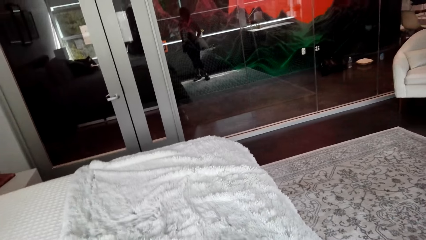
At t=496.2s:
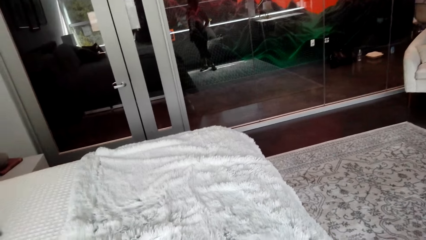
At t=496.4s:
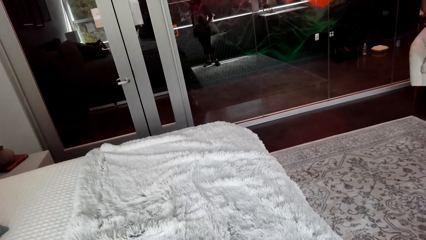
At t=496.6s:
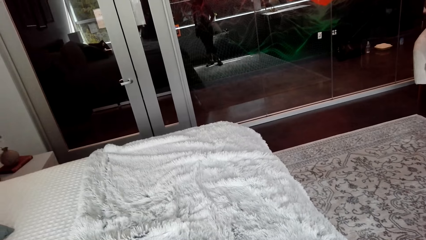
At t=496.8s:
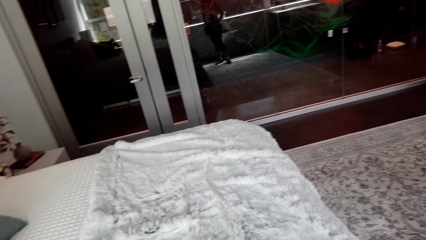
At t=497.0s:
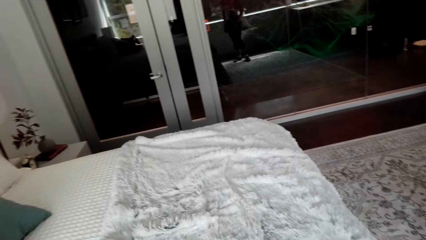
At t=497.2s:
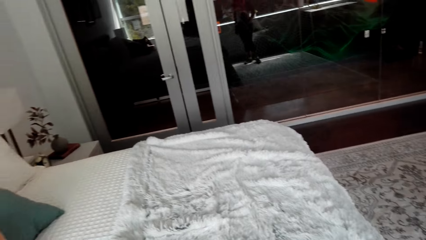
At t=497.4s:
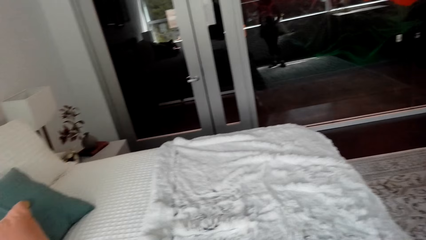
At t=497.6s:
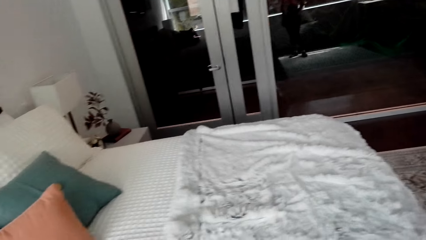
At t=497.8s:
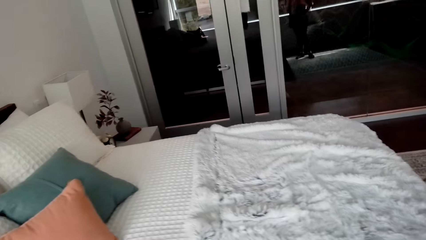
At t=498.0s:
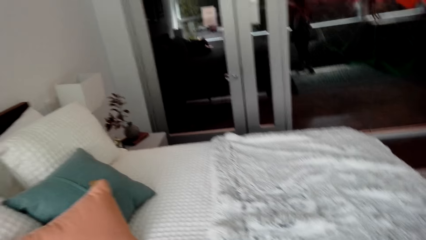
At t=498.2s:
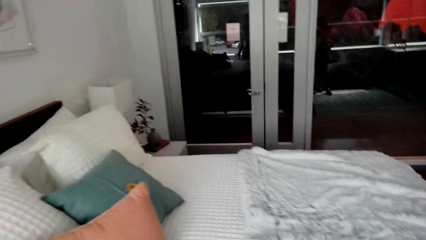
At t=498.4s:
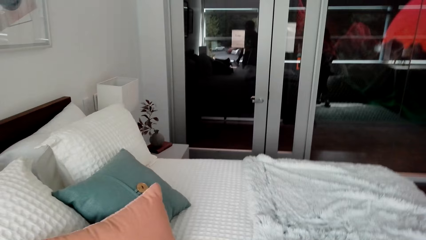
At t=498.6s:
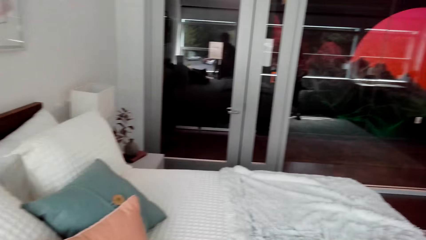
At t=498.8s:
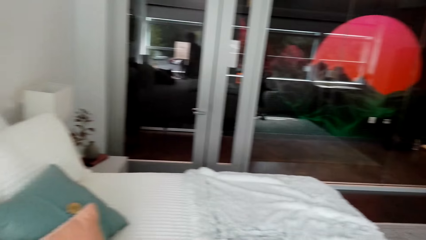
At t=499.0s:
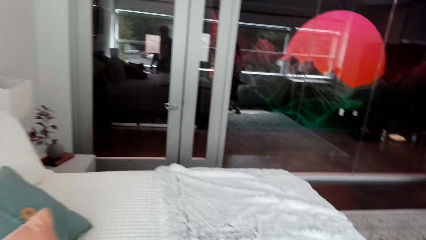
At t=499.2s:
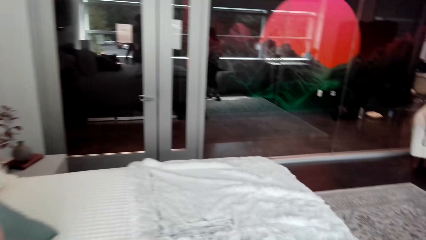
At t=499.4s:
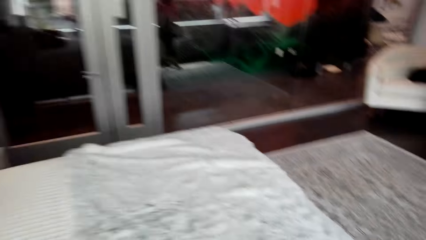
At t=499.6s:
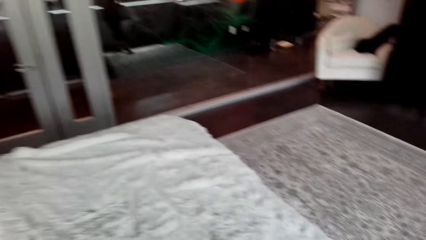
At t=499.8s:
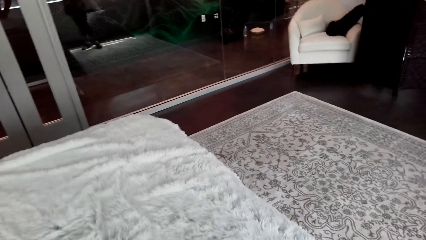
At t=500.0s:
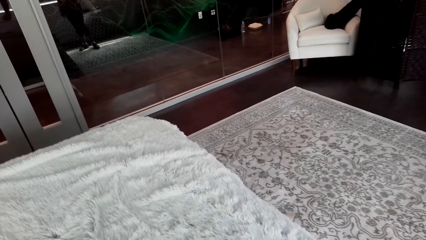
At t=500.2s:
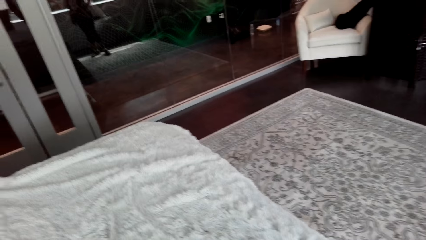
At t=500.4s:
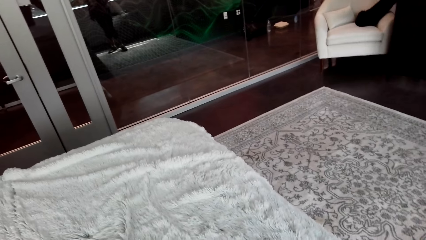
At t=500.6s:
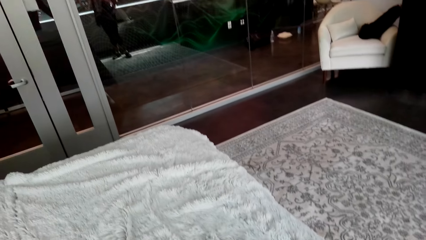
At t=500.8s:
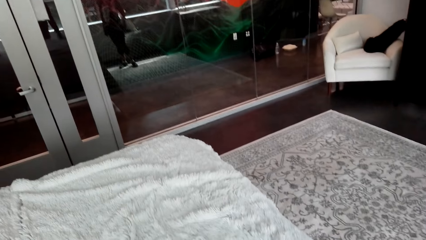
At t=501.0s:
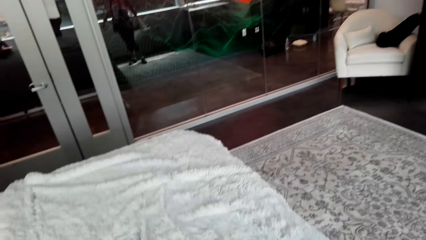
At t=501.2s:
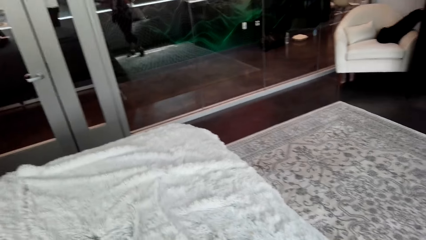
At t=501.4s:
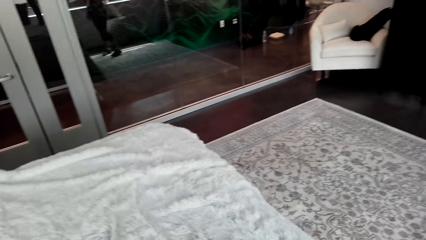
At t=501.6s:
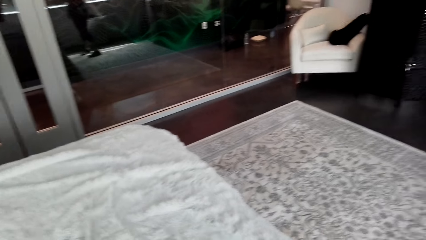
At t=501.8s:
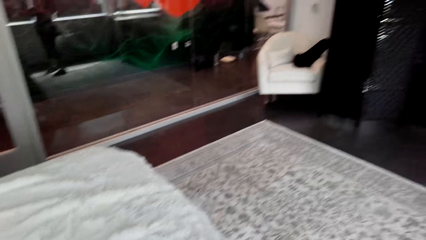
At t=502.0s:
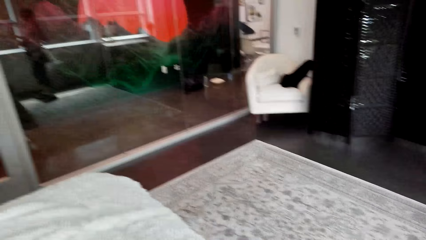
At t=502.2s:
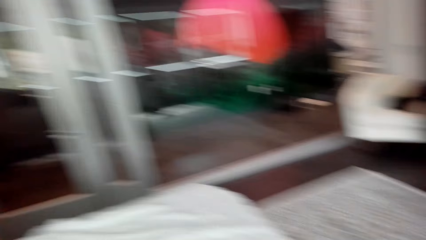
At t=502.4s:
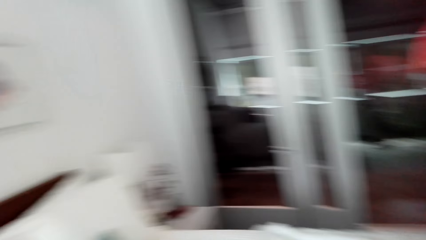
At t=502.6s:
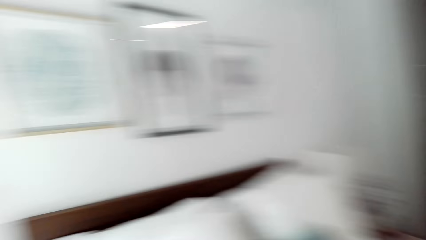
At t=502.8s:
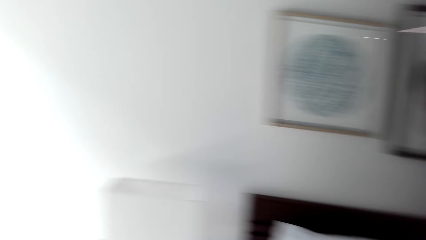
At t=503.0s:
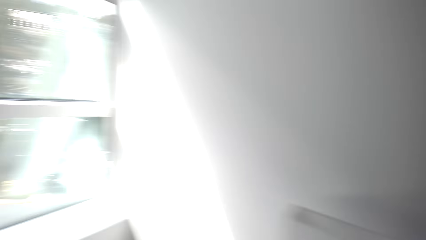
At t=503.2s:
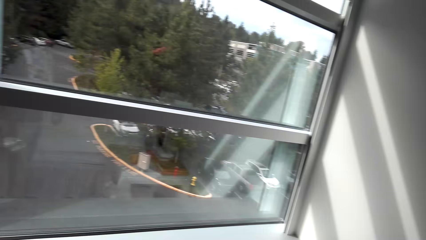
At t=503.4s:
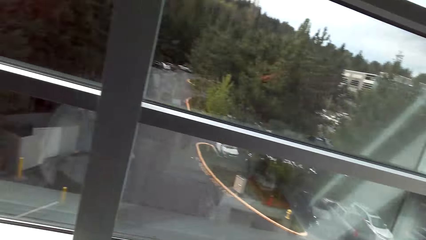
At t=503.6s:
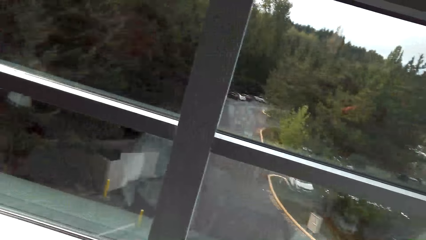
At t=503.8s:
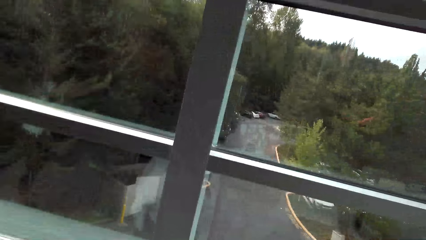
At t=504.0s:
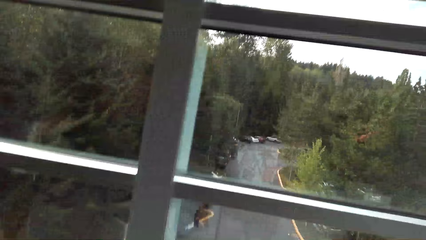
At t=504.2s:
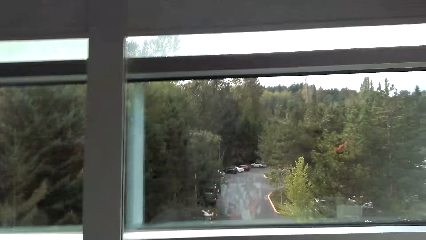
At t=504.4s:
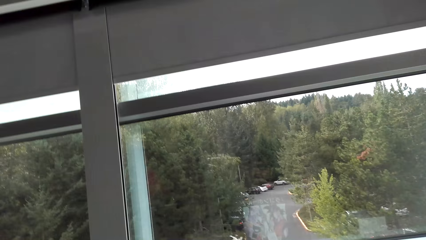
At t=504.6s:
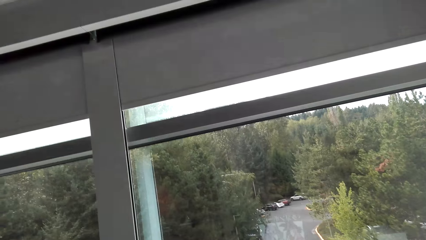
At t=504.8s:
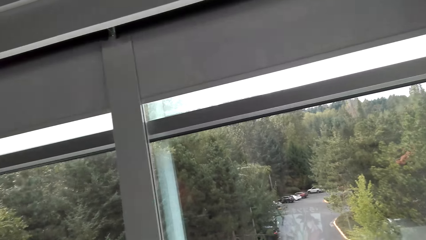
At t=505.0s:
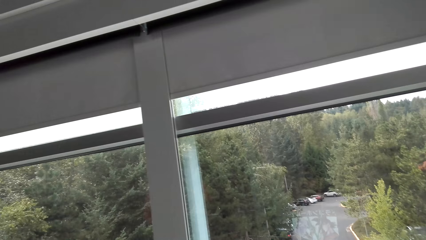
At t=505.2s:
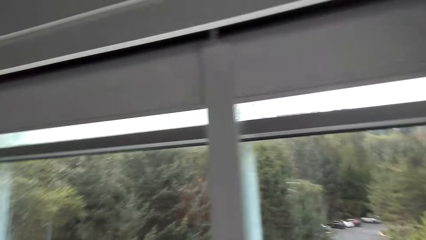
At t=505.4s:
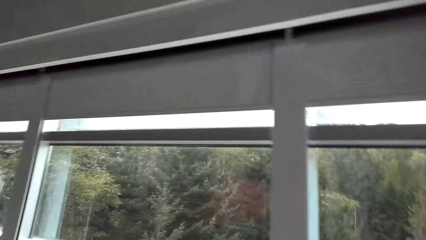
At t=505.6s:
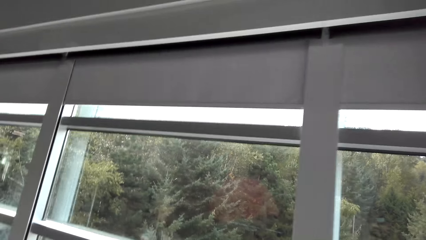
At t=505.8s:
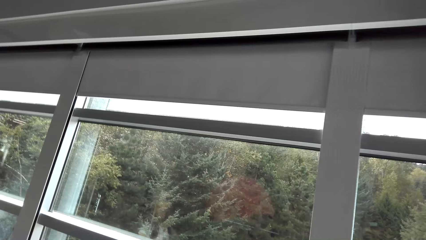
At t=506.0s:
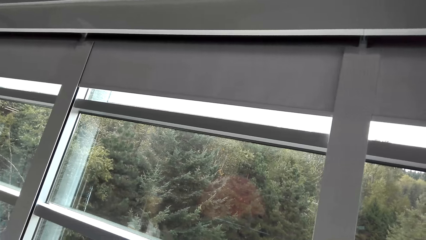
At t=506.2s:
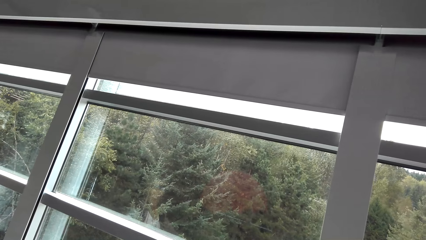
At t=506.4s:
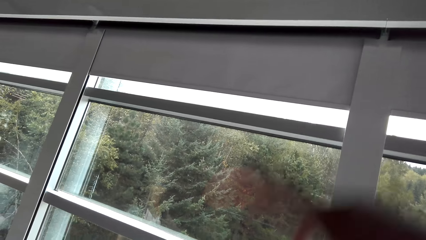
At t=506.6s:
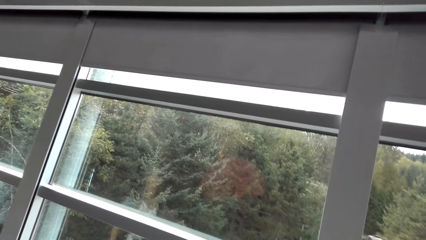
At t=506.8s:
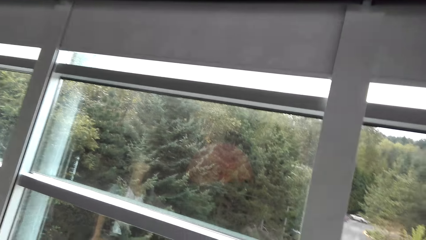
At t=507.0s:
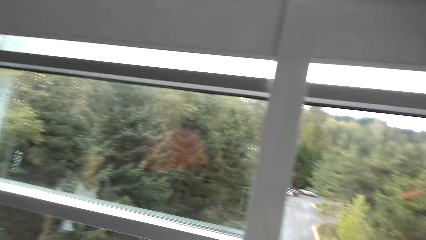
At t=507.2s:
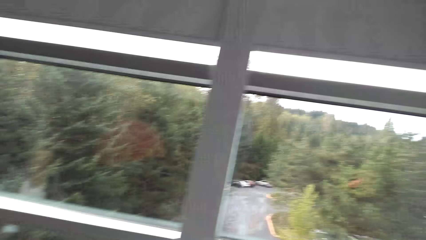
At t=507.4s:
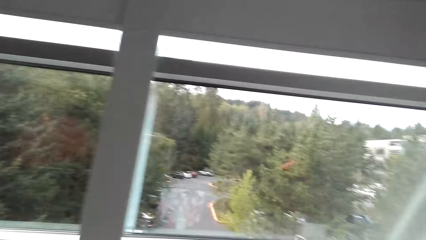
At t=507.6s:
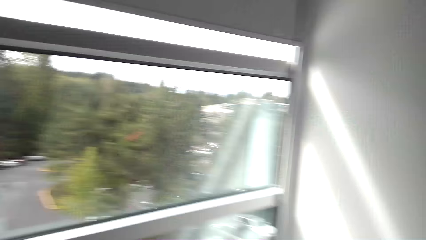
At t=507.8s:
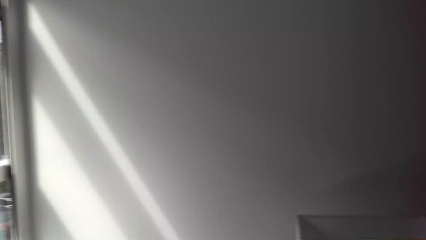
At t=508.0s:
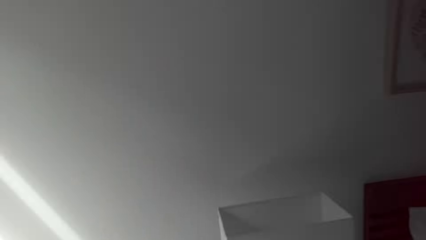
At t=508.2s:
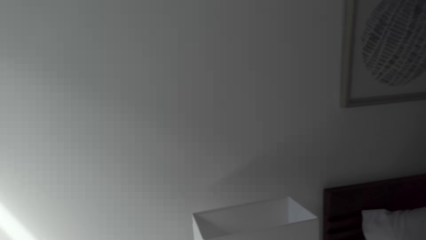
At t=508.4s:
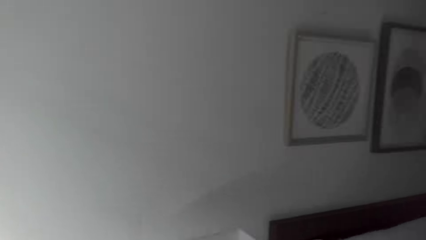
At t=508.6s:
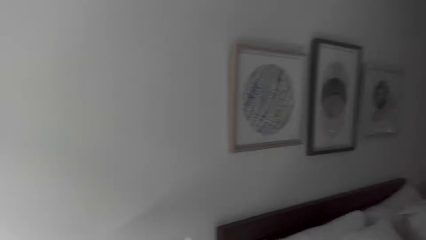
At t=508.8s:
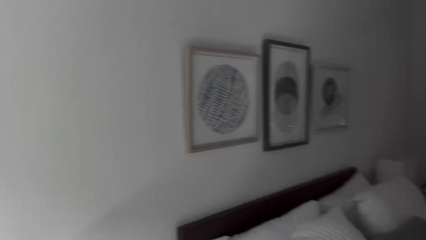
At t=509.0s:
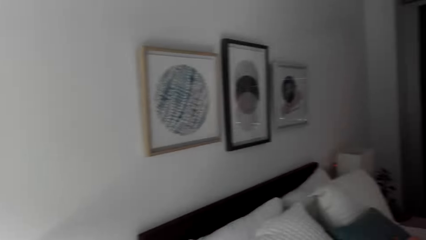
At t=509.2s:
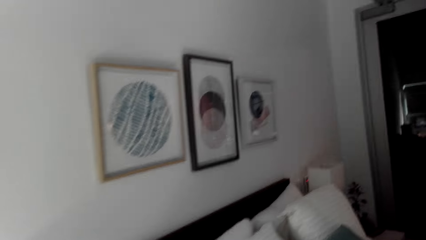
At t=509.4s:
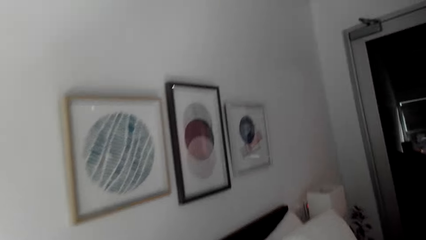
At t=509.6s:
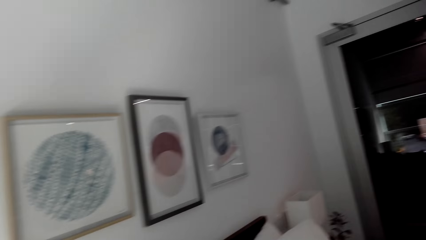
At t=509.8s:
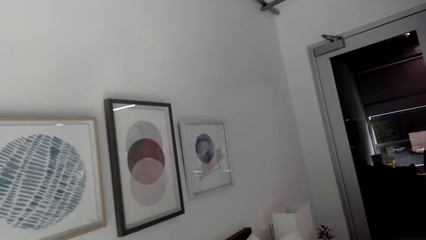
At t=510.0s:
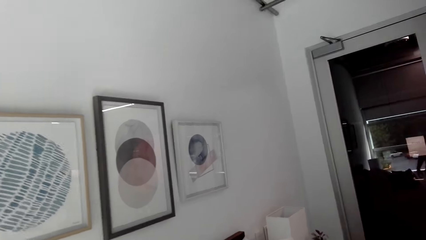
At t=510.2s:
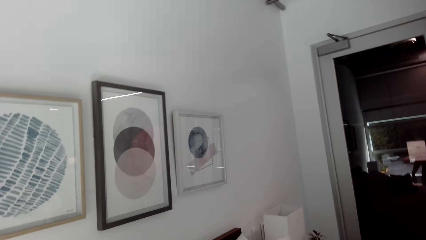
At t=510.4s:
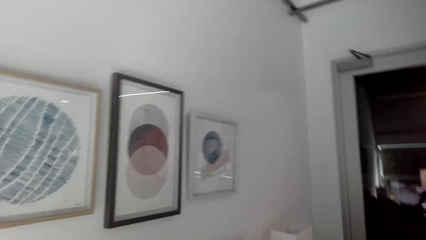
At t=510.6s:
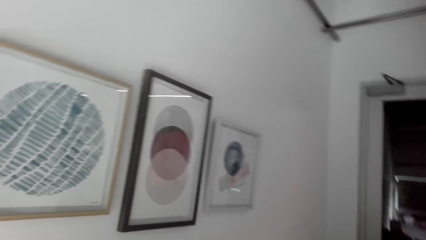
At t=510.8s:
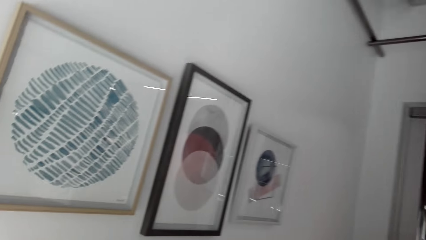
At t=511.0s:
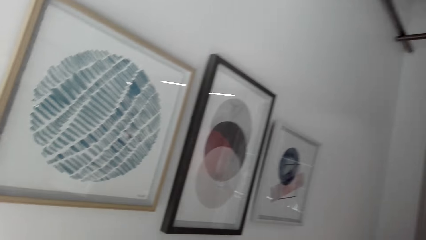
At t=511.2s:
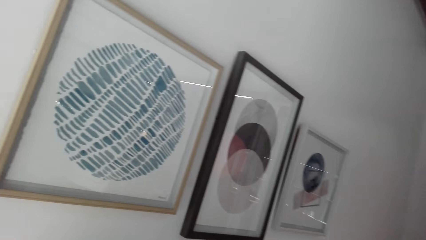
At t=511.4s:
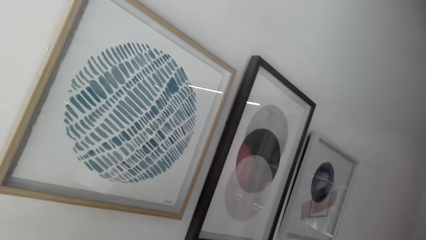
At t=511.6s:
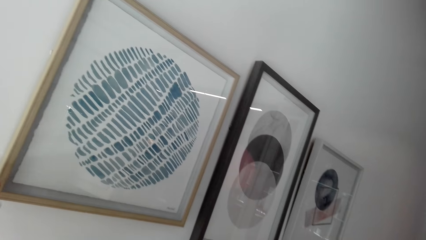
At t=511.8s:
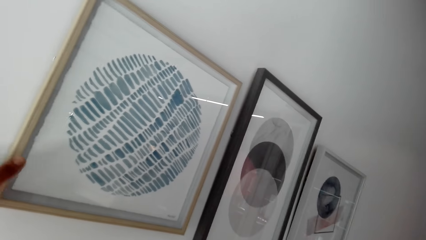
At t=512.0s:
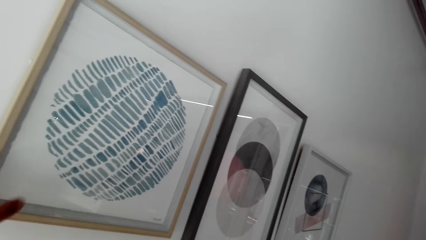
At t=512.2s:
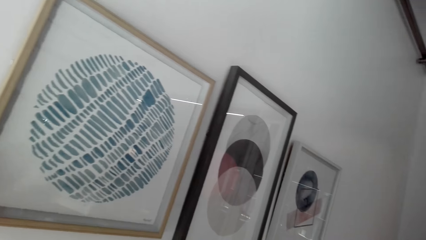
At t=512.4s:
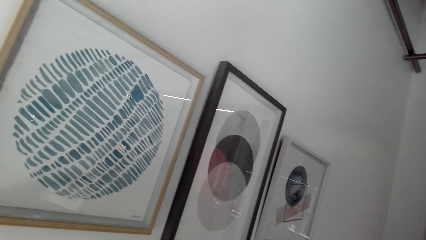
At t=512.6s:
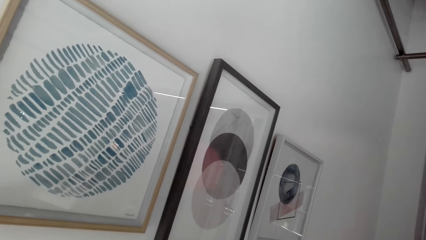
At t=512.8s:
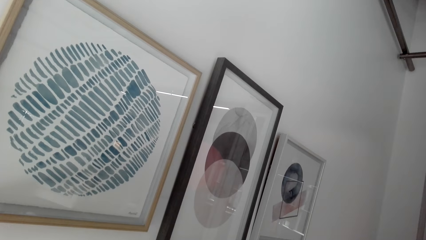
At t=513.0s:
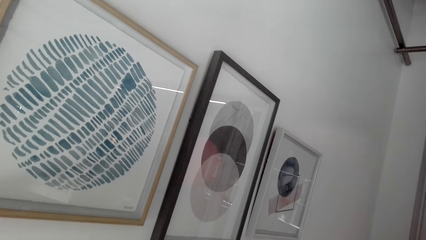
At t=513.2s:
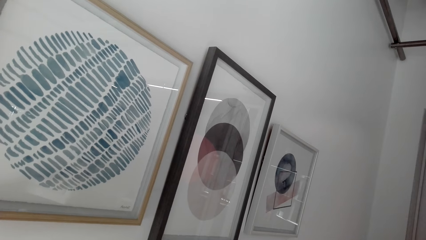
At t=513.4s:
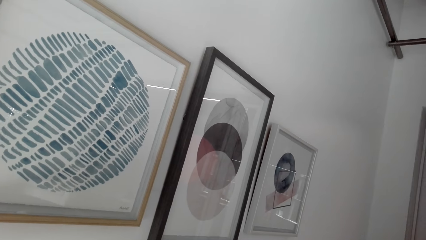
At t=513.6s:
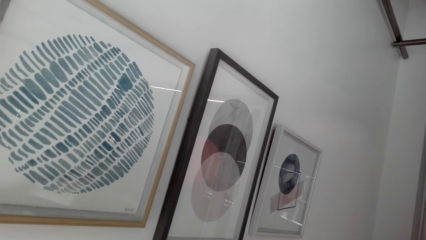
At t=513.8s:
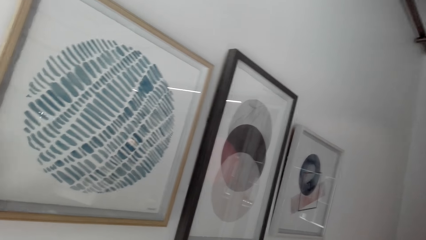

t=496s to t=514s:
The camera wearer looks on the fur fabric. They look on the window. They talk with a lady and look around. They move hands. They look around and talk with the lady. They talk with the lady and touch the paint on the wall.
